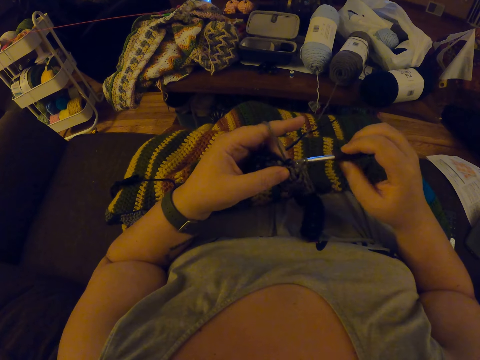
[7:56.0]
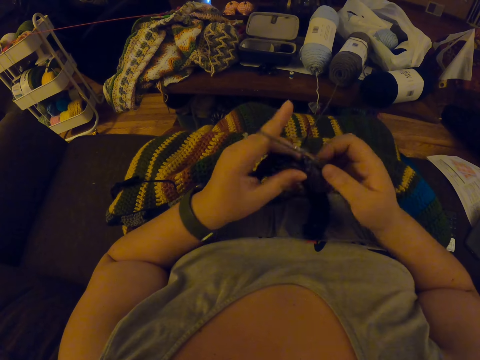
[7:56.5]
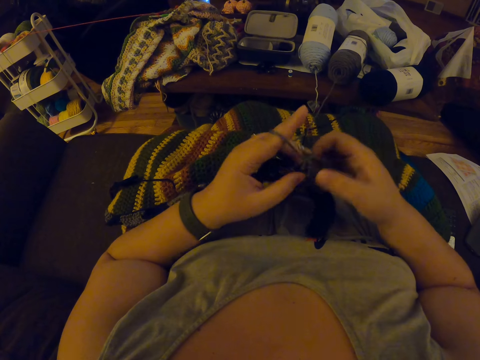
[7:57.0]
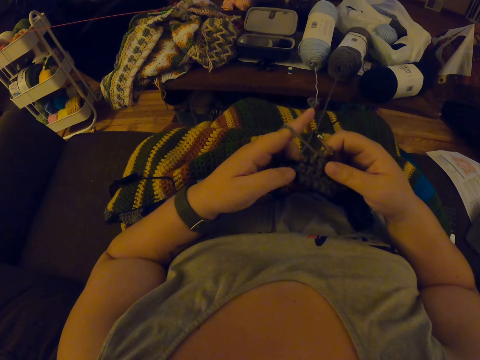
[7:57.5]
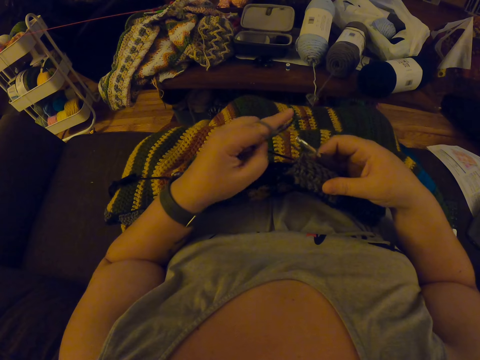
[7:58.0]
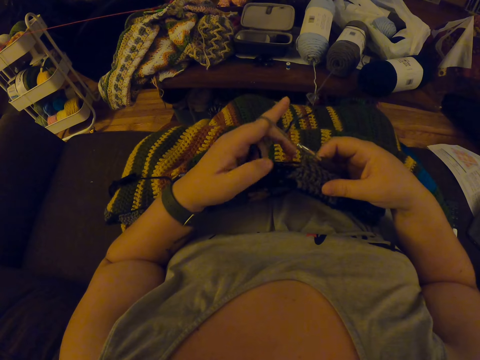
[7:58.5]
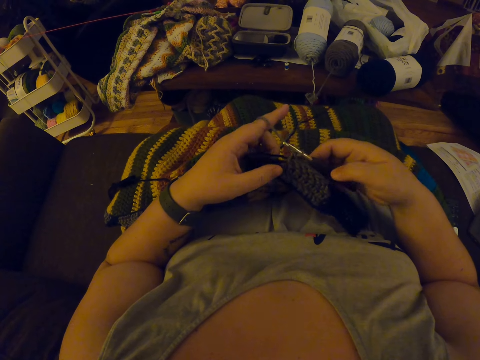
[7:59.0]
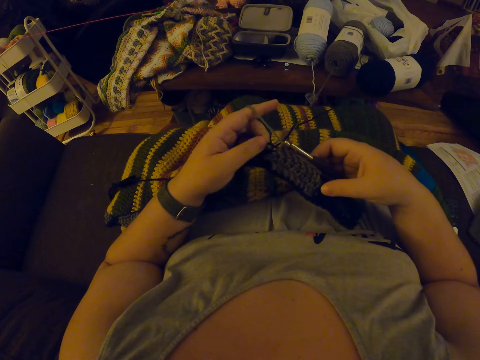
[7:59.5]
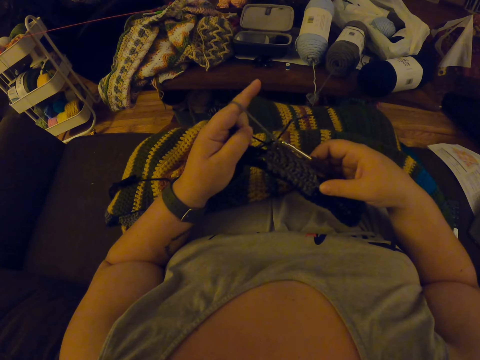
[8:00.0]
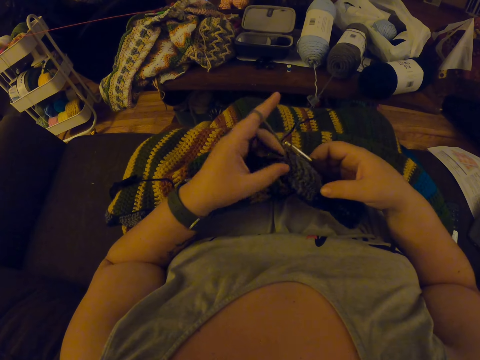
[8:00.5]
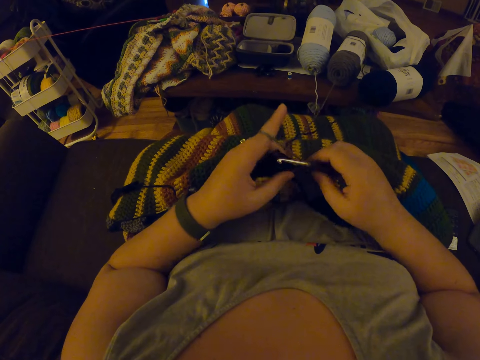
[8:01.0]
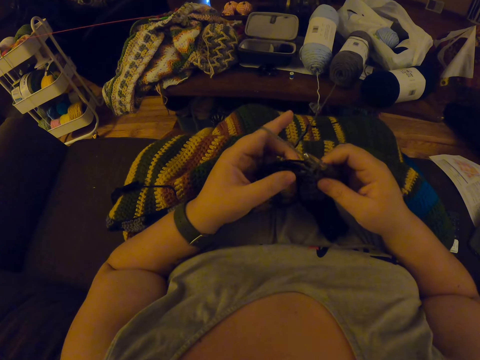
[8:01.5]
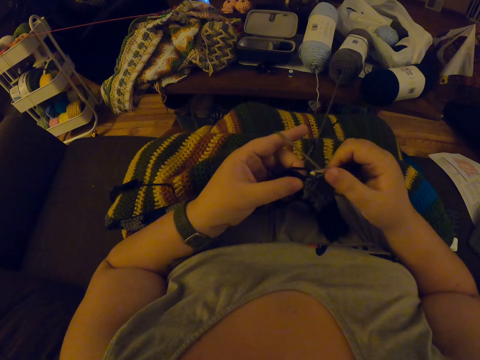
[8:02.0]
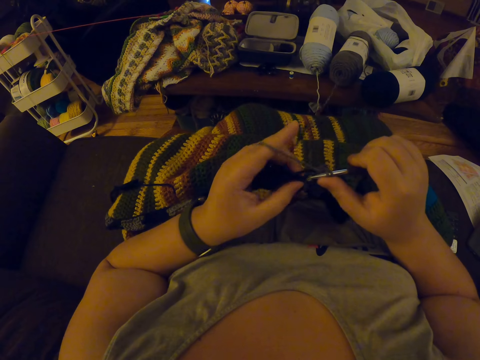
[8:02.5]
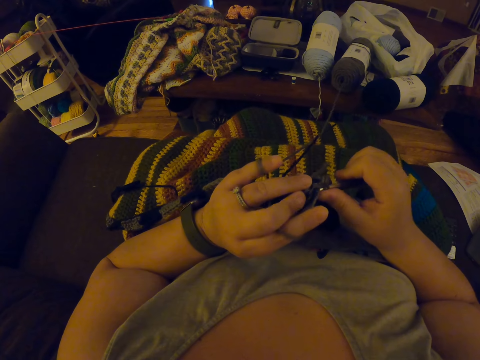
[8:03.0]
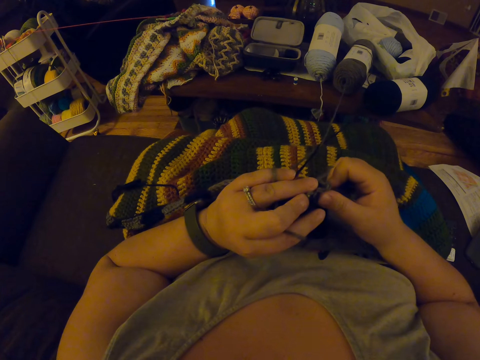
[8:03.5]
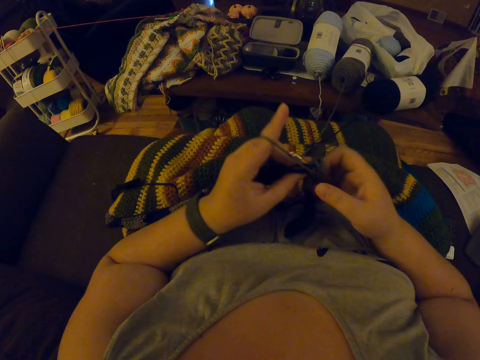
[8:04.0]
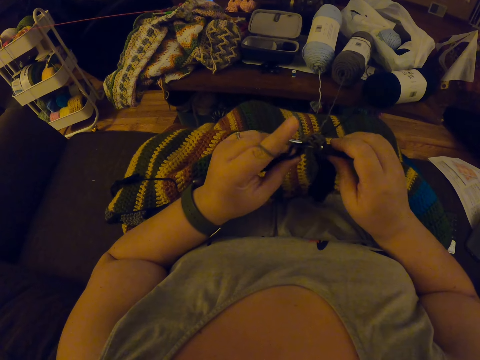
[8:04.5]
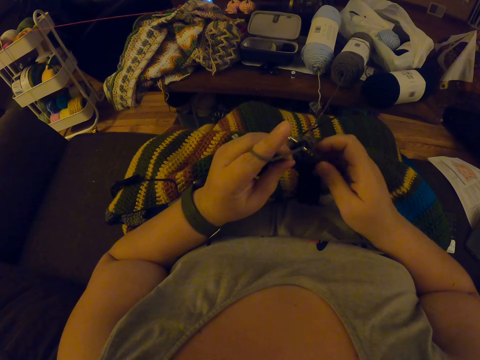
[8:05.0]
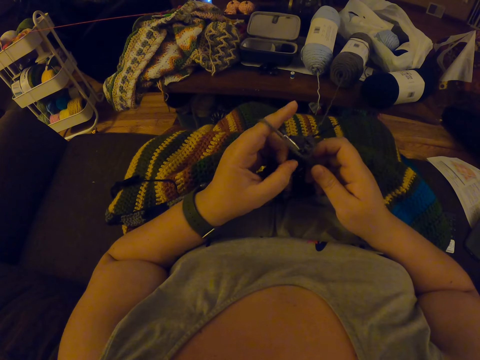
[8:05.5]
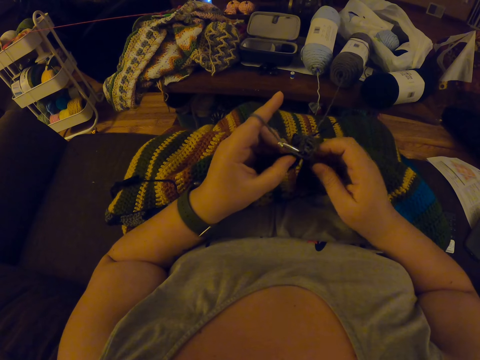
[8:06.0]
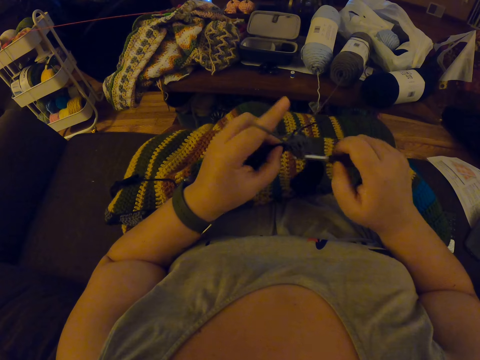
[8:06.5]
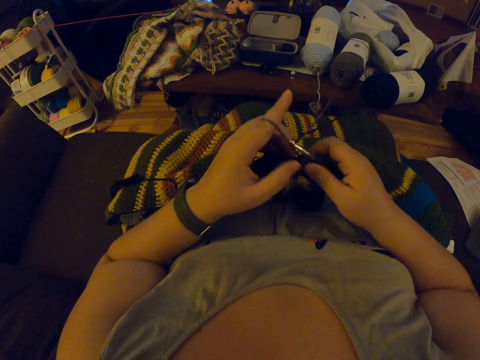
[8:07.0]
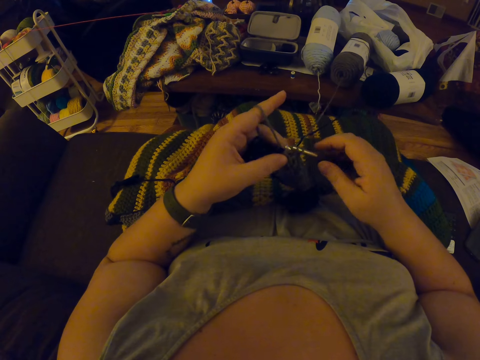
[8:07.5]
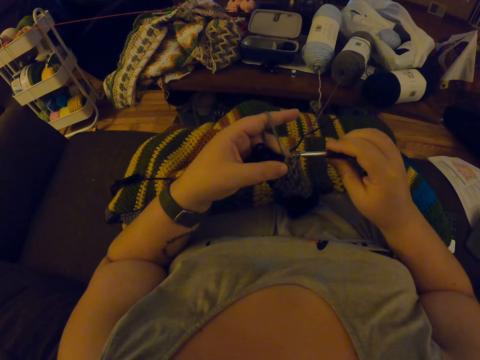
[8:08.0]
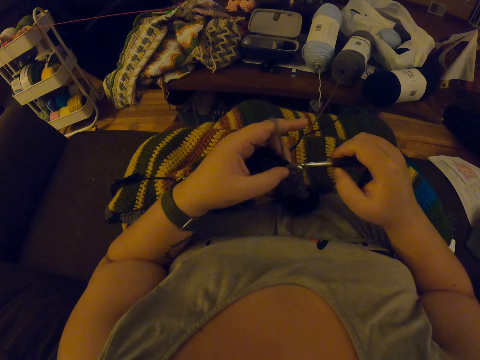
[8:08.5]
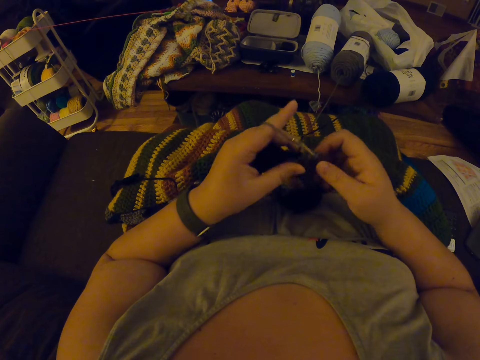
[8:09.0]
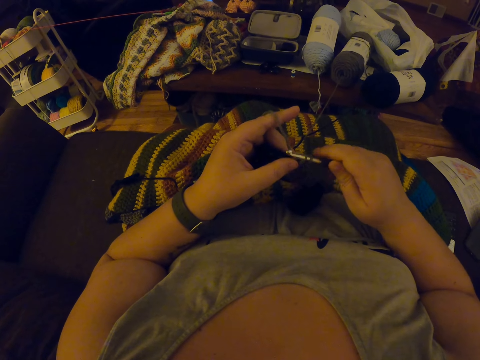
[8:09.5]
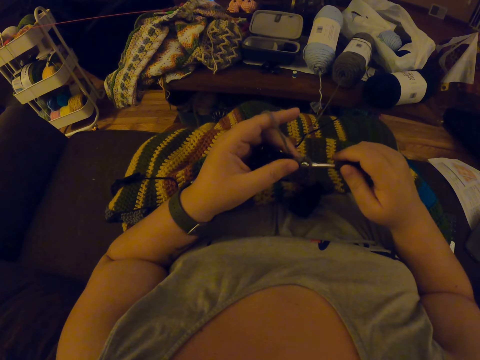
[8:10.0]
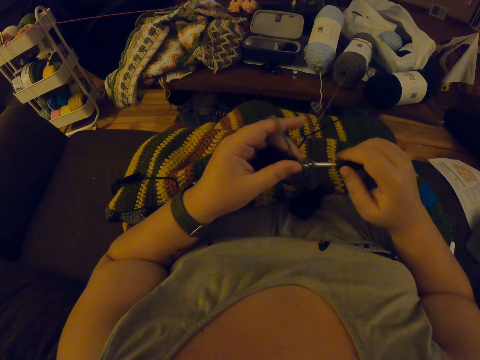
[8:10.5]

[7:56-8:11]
The camera wearer stretches the yarn with her left hand. She crochets the piece of garment with the crochet hook.

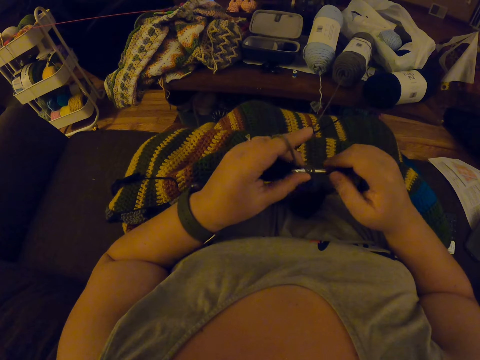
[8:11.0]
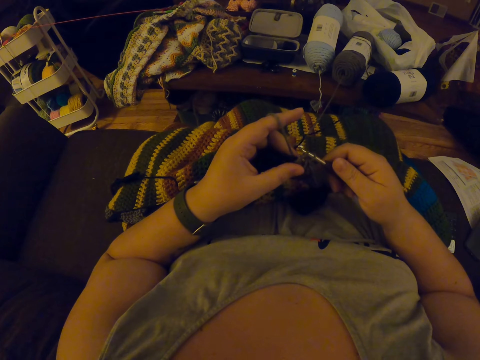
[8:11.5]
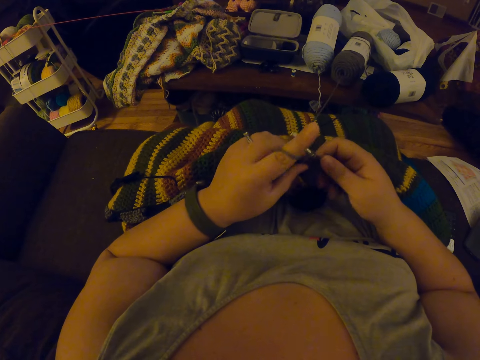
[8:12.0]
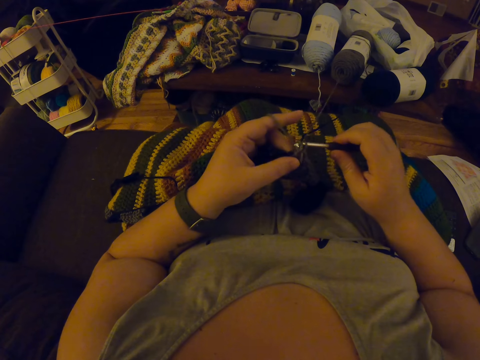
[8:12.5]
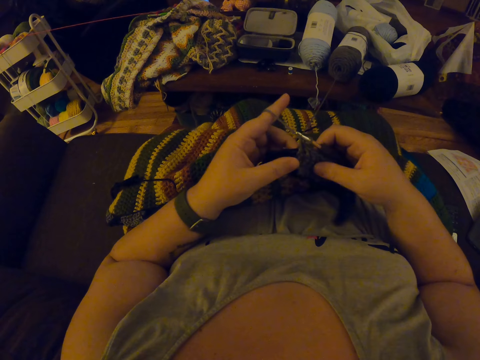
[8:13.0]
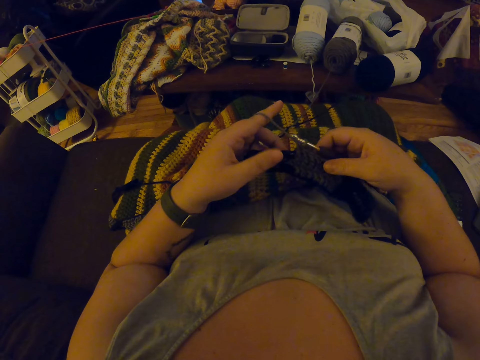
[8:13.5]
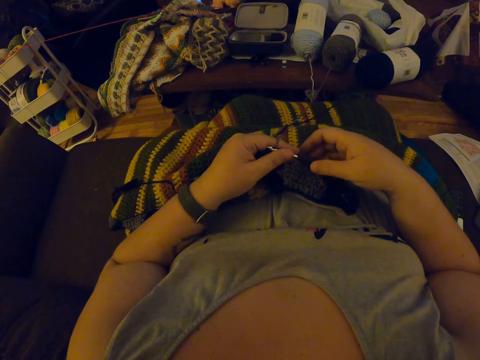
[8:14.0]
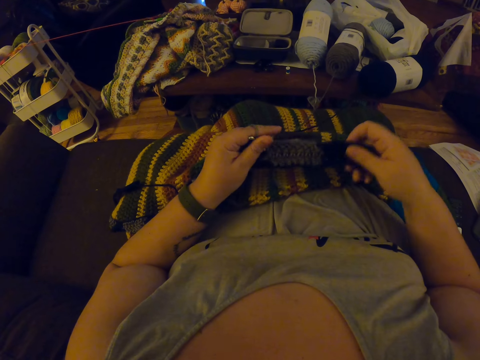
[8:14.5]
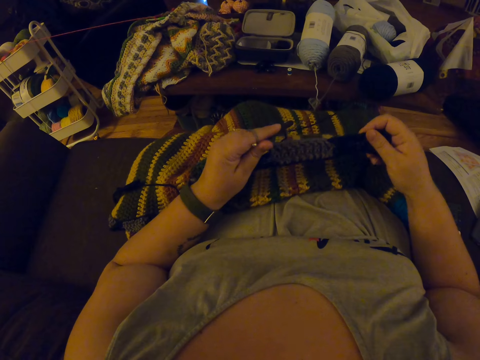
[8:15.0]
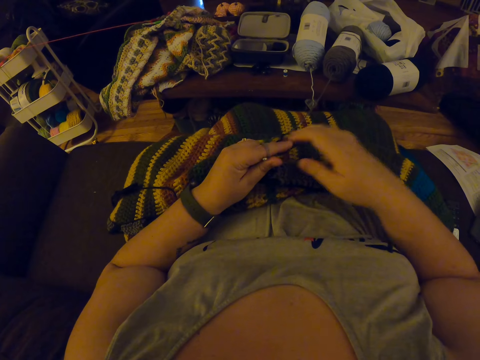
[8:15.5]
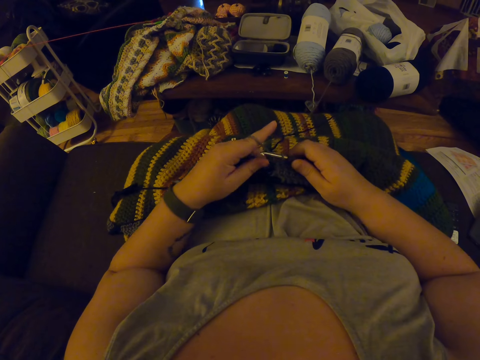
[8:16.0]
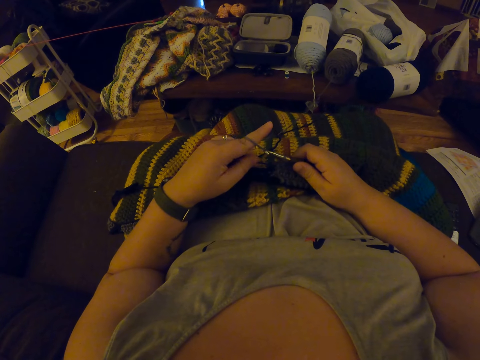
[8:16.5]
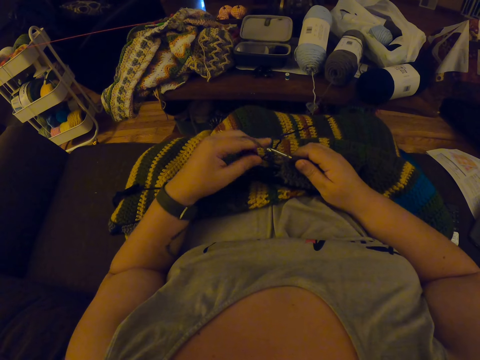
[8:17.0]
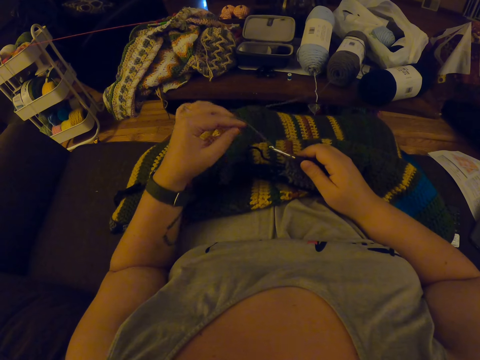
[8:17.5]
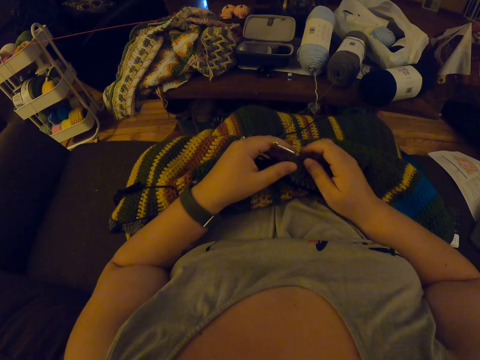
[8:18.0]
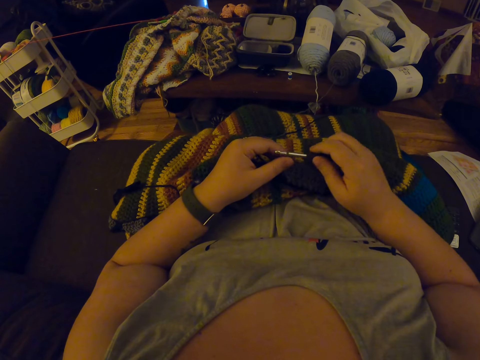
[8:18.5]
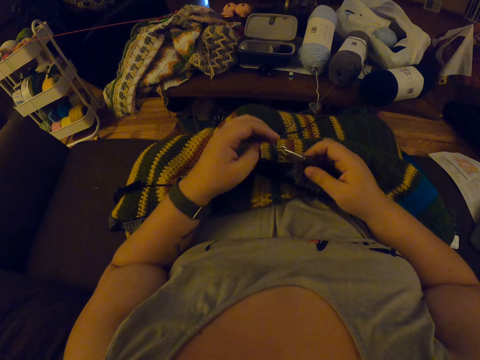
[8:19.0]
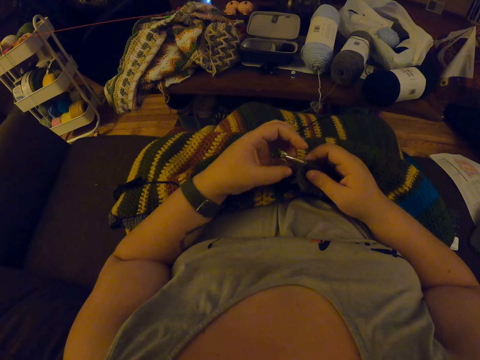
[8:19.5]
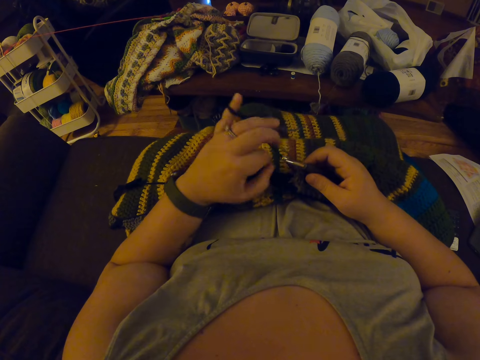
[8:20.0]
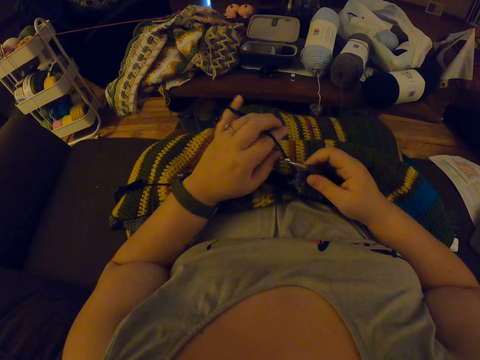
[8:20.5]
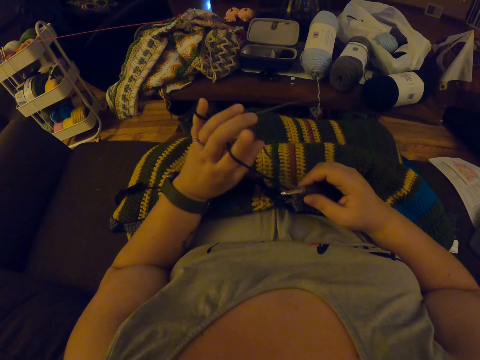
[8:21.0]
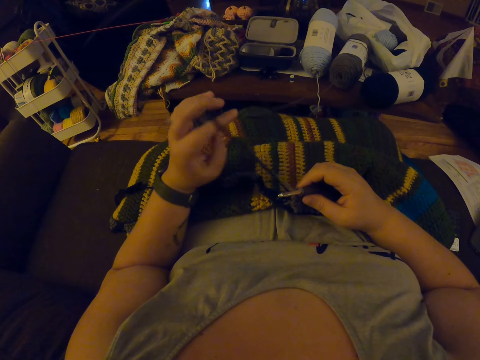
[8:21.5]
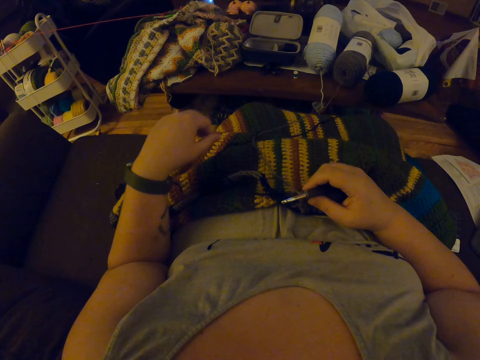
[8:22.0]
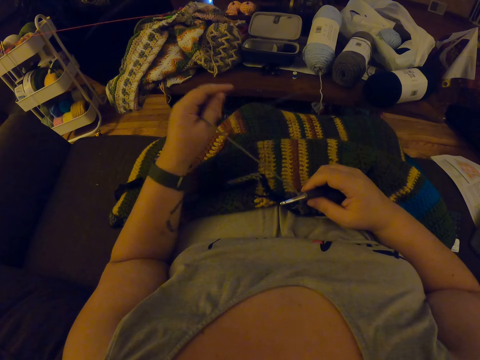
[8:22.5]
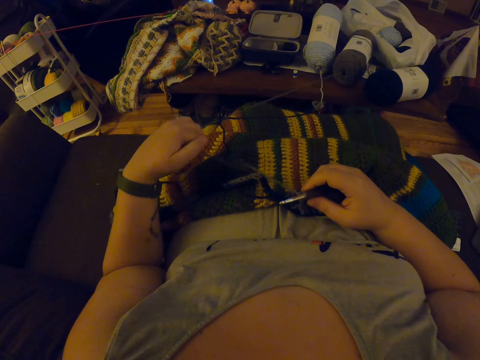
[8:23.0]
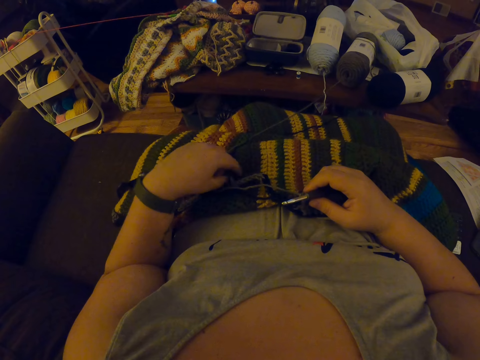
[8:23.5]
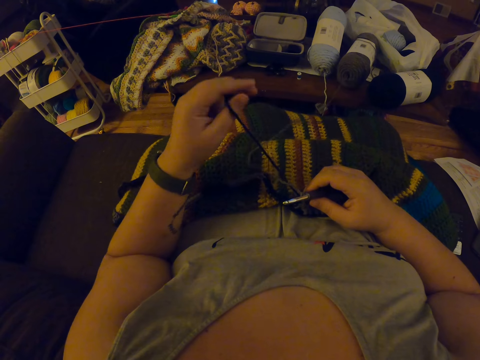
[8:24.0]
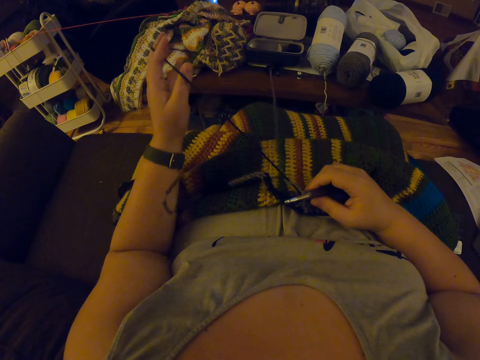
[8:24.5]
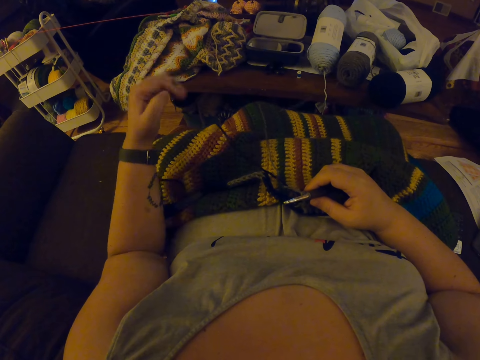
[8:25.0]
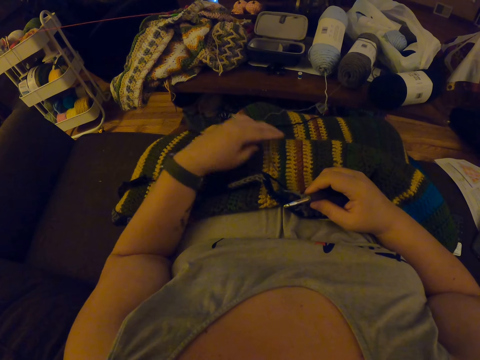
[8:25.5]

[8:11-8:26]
The camera wearer stretches the piece of garment with her hand. She strengthens the knitted yarn. She stretches the yarn with her left hand. She moves the crochet hook in the loop. She loops the yarn round her left fingers. She removes the yarn from her left hand. She touches the yarn with her left hand.
